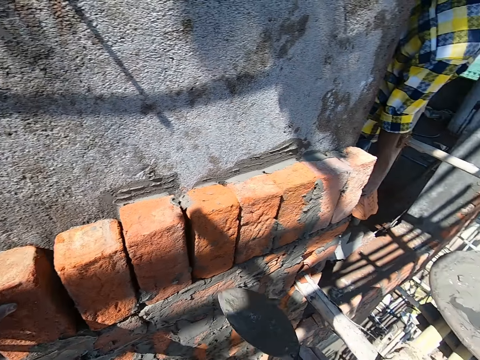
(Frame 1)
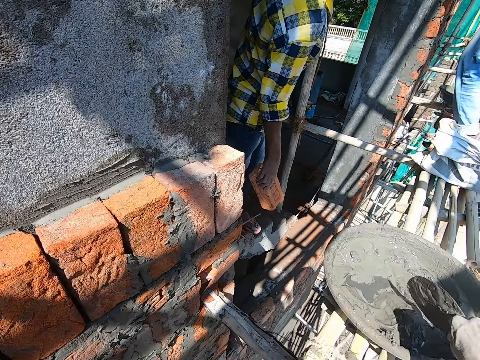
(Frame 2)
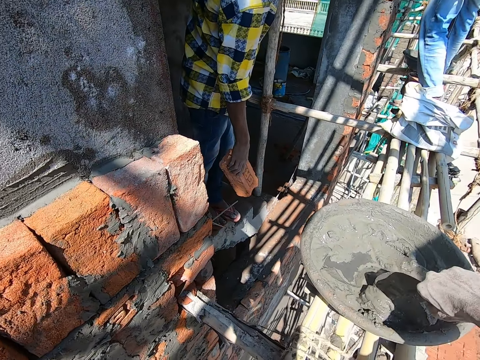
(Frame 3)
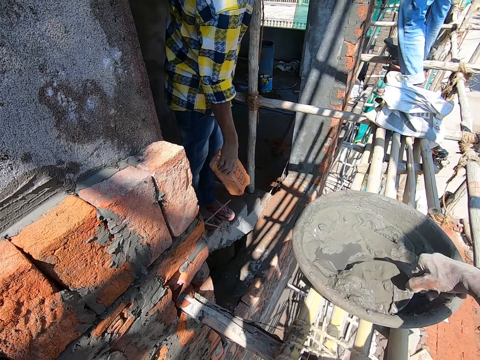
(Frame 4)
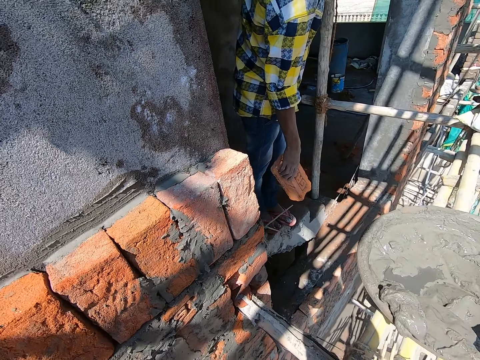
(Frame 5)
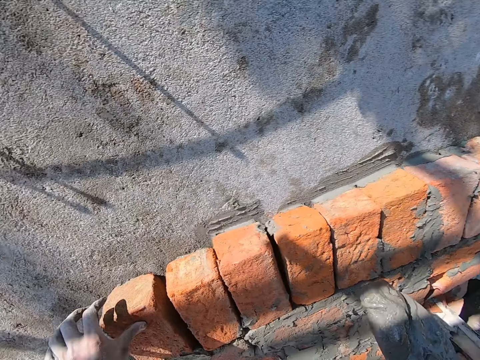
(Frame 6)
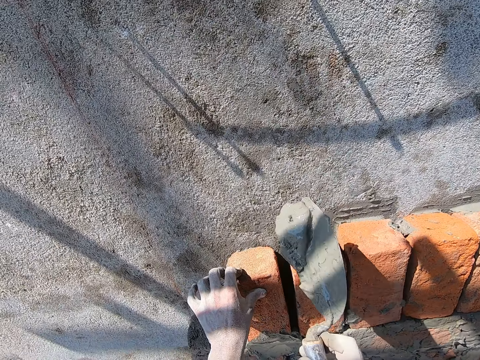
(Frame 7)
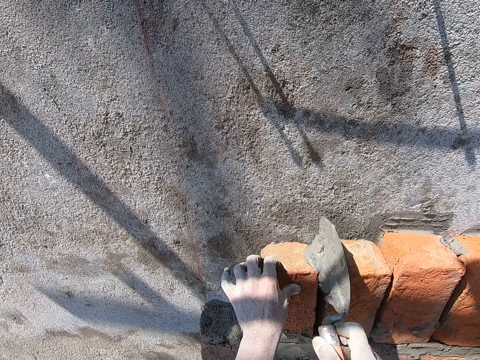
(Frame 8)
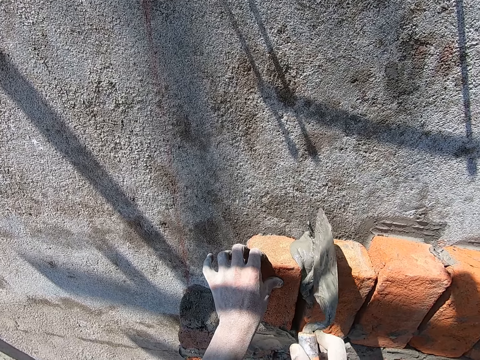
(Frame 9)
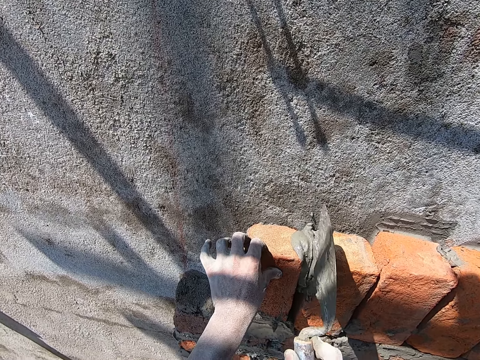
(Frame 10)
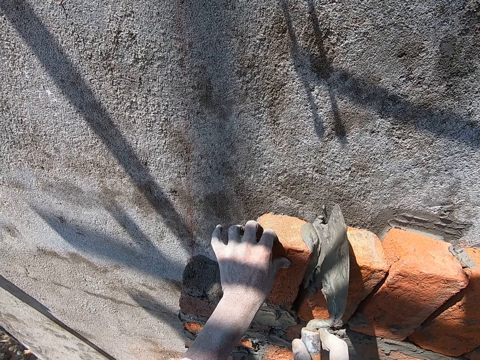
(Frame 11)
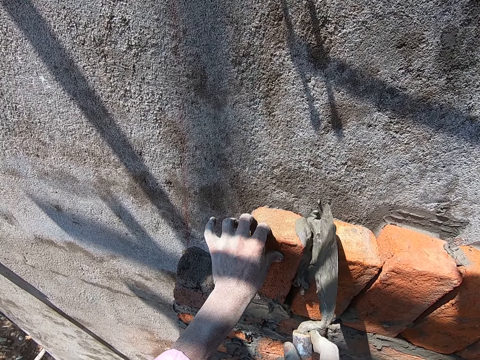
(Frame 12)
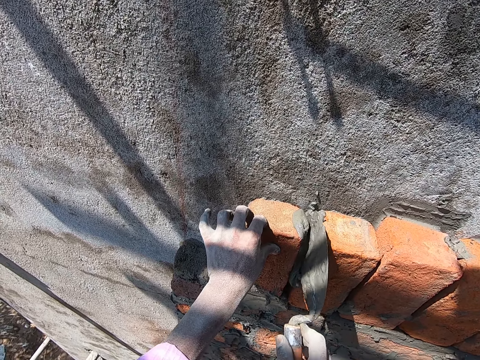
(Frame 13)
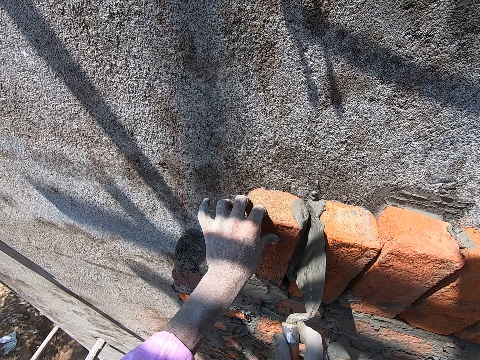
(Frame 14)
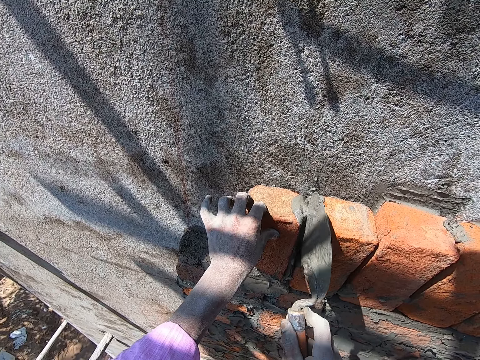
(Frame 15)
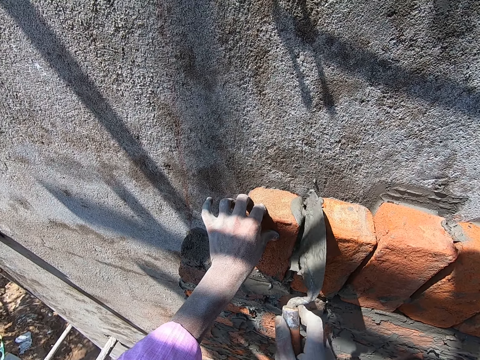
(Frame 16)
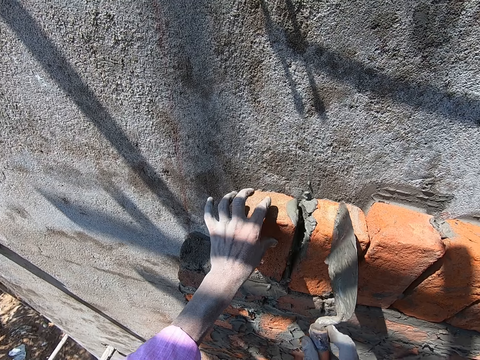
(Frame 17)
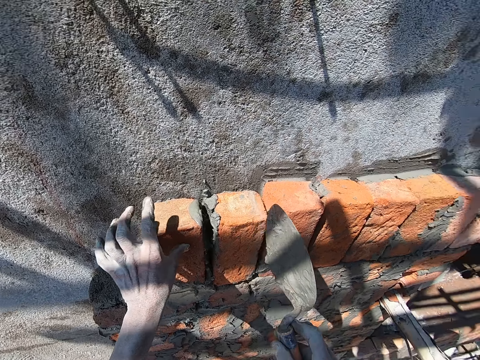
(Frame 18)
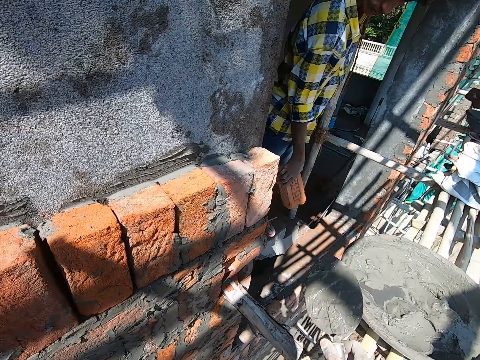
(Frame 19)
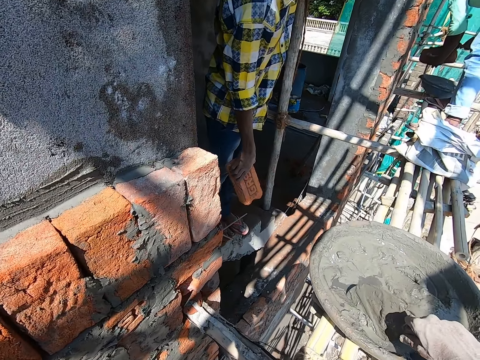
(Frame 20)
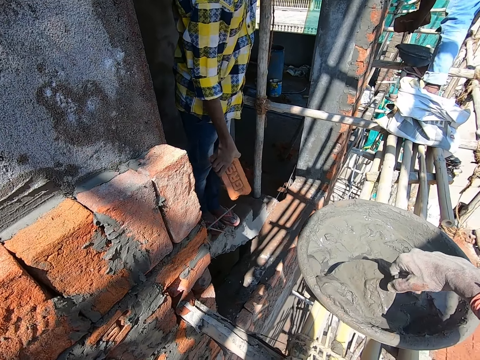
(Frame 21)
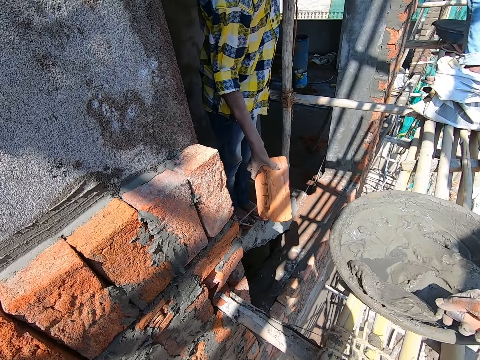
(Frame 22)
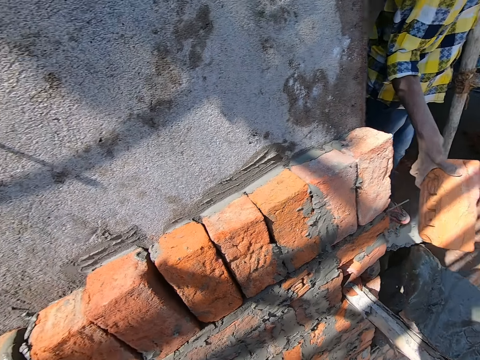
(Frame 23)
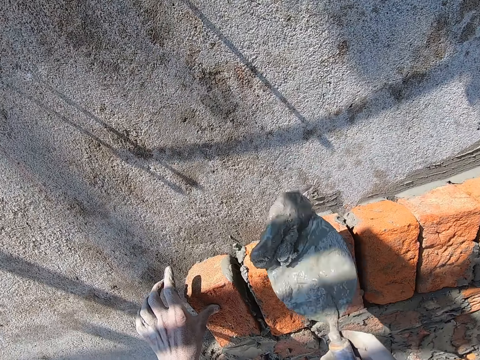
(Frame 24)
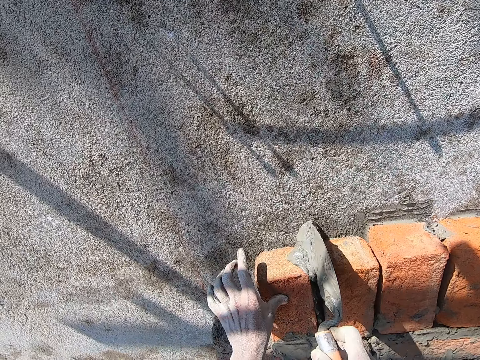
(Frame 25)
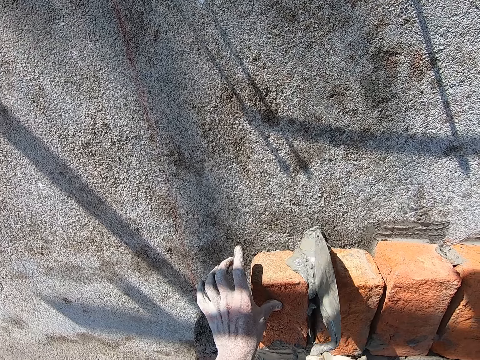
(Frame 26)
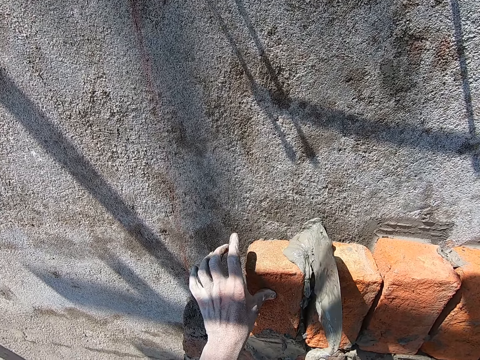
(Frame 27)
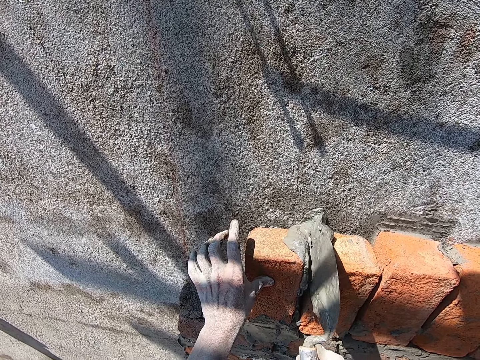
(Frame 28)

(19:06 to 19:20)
The man holds a brick in his right hand. The camera wearer scoops cement mortar from the head pan of cement mortar on a scaffold board with the brick trowel in his right hand. He fills the brick perpends with the cement mortar on the brick trowel in his right hand. He scoops the cement mortar from the head pan of cement mortar on the scaffold board with the brick trowel in his right hand. He fills the brick perpends with the cement mortar on the brick trowel in his right hand.

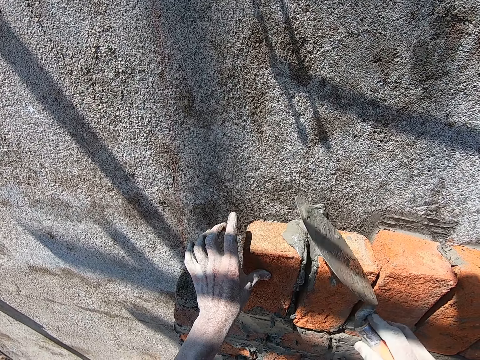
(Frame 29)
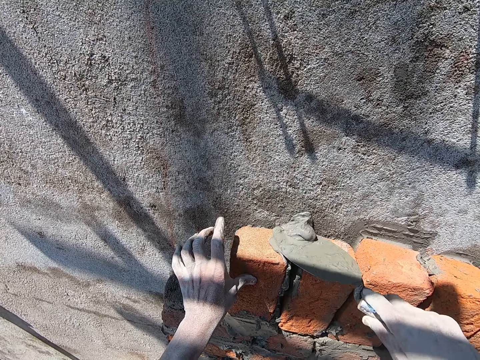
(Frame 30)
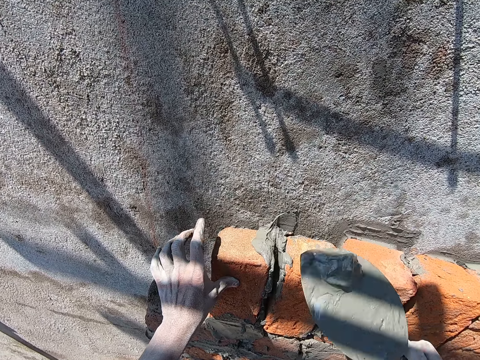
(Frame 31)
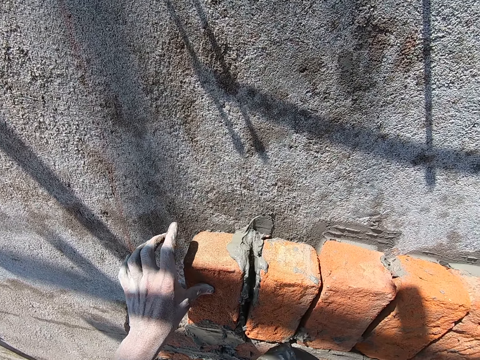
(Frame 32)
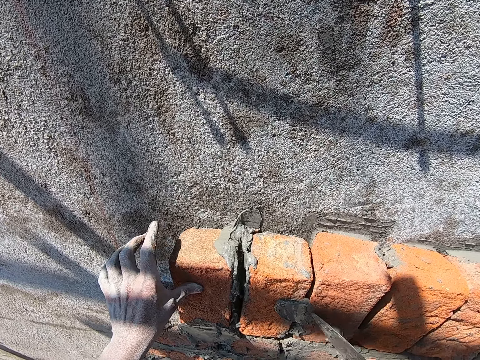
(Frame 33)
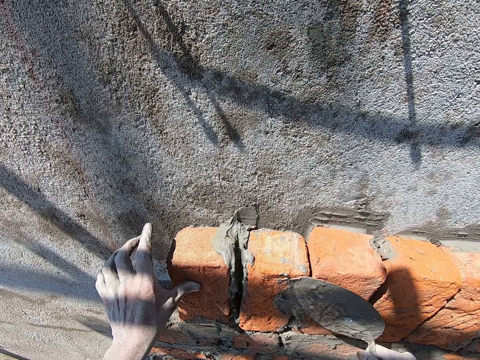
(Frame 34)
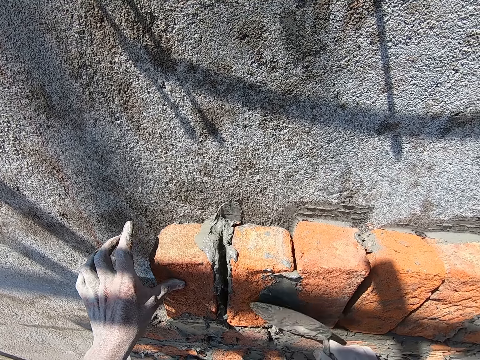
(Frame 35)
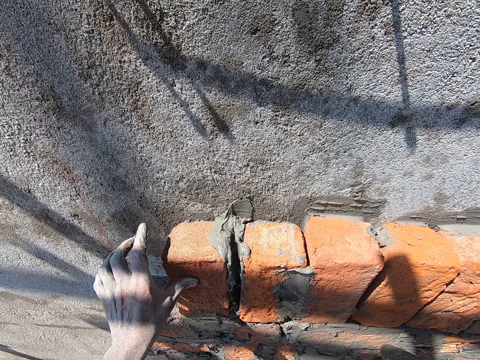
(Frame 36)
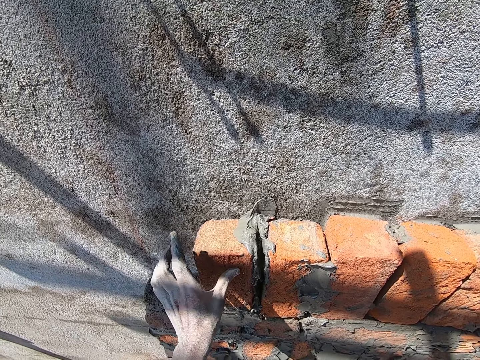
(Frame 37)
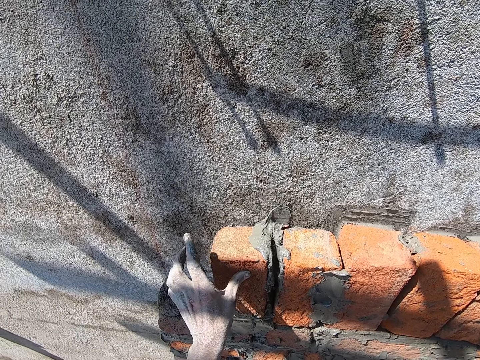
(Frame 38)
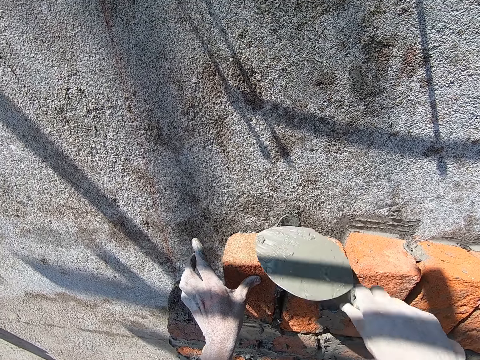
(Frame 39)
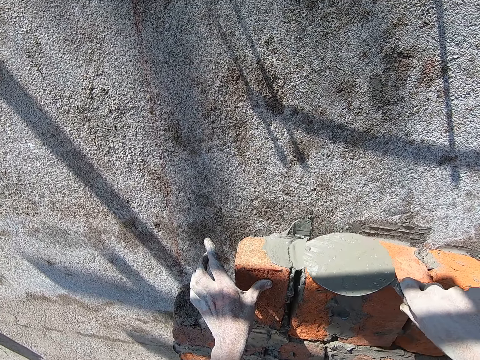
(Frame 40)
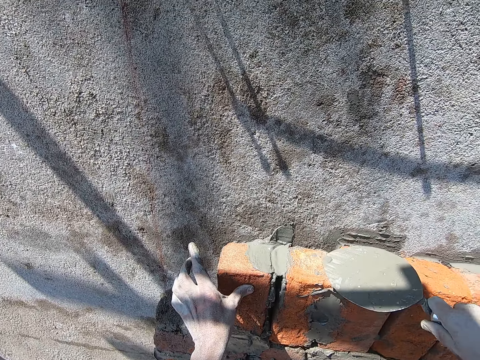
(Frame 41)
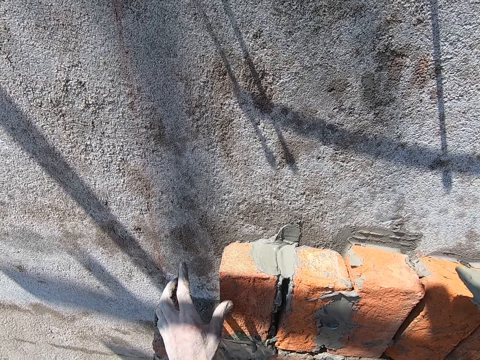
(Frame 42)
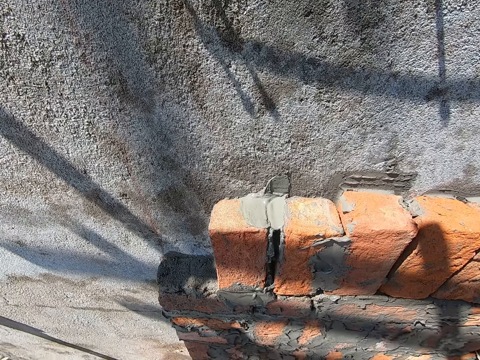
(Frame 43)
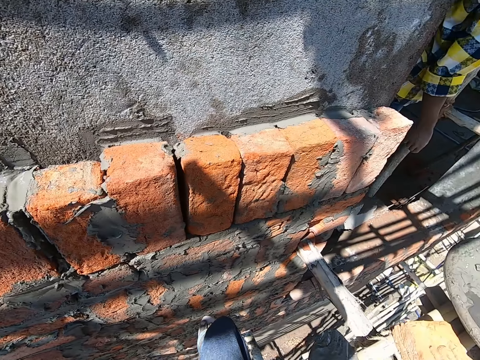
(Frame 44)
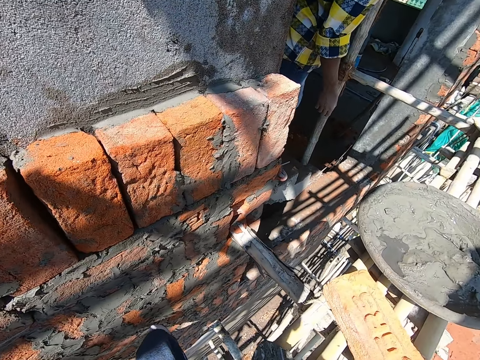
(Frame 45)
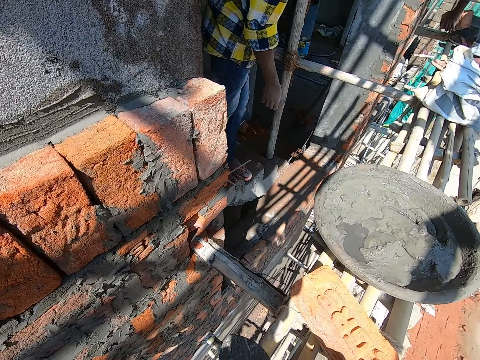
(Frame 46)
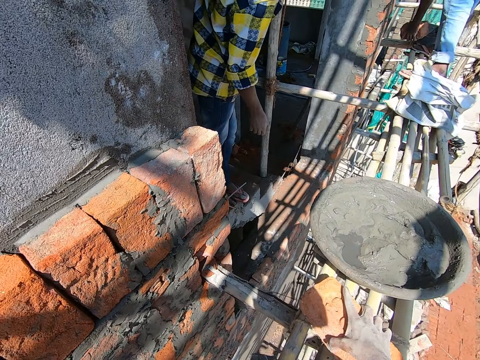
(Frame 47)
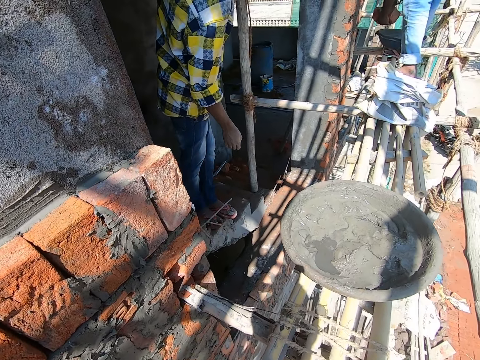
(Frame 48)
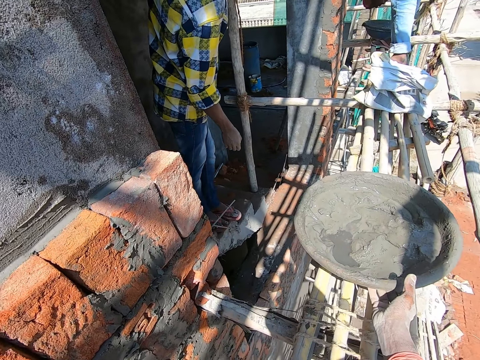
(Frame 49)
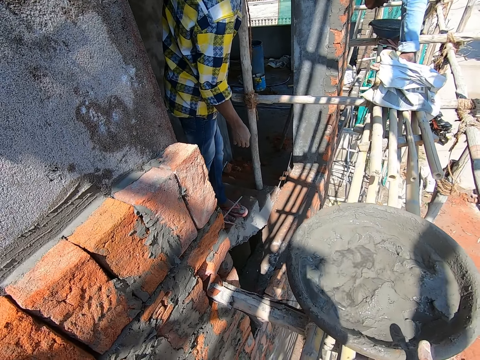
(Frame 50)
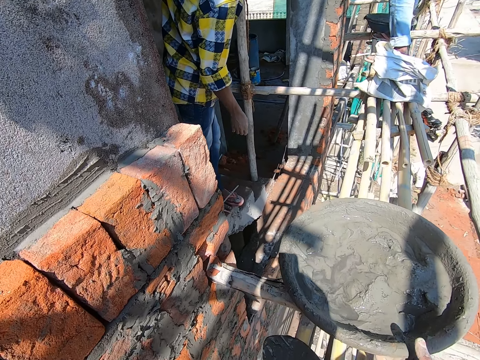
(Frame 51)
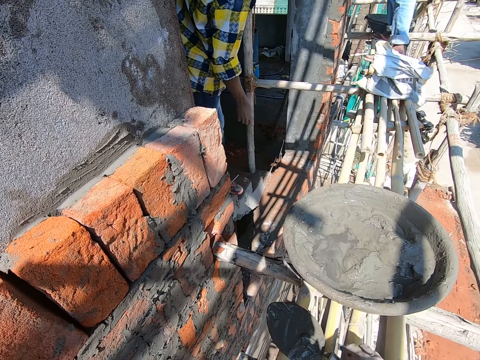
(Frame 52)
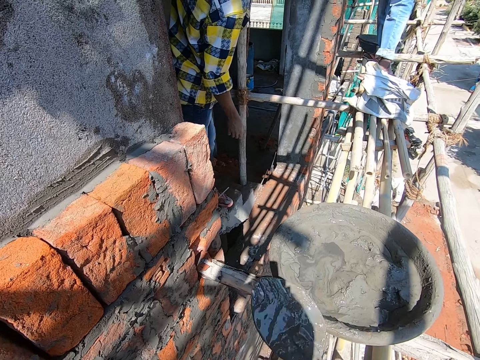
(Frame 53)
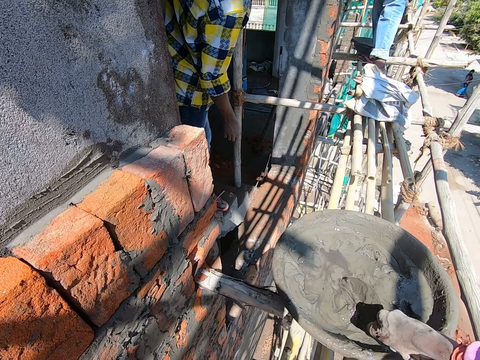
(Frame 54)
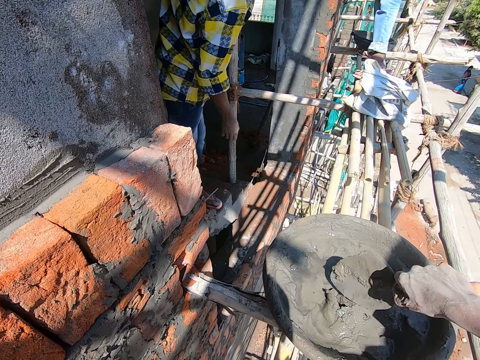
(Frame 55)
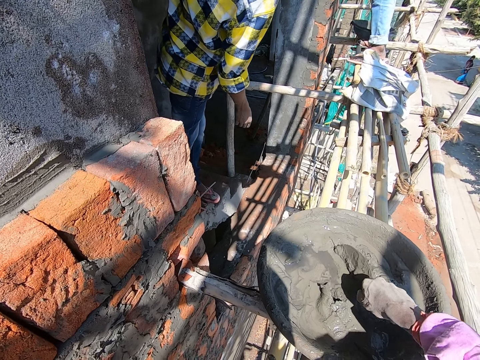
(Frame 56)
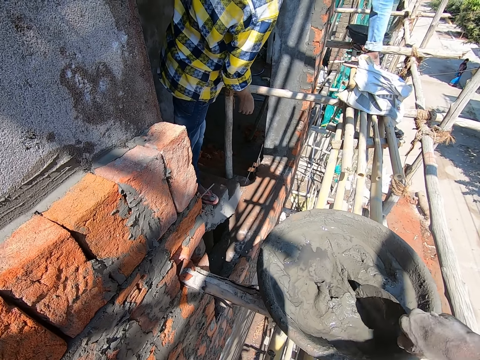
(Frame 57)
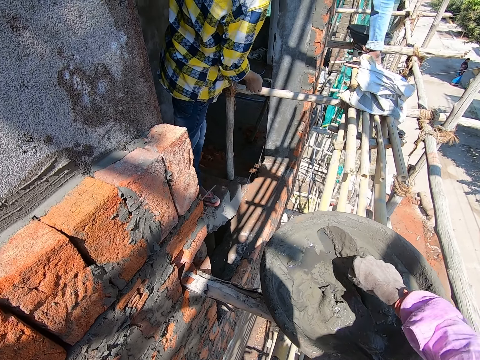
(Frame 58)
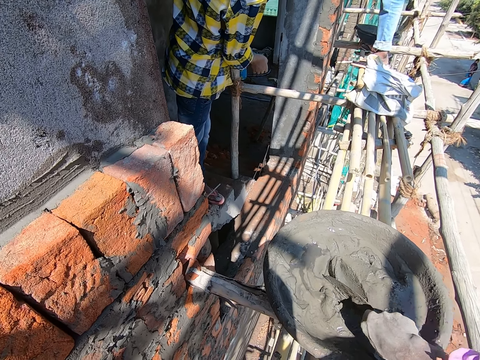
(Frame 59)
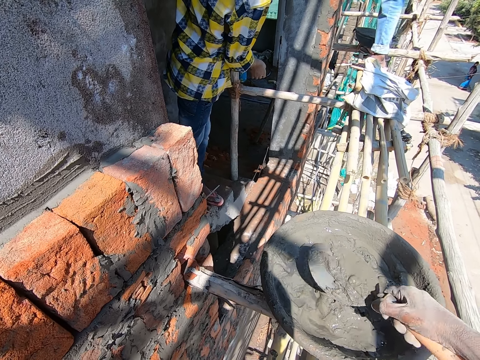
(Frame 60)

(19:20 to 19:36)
The camera wearer scoops the cement mortar from the bricks with the brick trowel in his right hand. He applies the cement mortar on the wall with the brick trowel in his right hand. He presses the brick on the wall with his left hand. He spreads the cement mortar on the brick on the wall with the brick trowel in his right hand. He drops the brick trowel in his right hand on the scaffold board. A man holds a brick in his left hand. The camera wearer picks a brick from the scaffold board with his right hand. The man scoops cement mortar from the head pan of cement mortar on a scaffold board with the brick trowel in his right hand. The camera wearer passes the brick in his right hand to his left hand. The man pours the cement mortar on the brick trowel in his right hand on the brick in his left hand. The camera wearer drags the head pan of cement mortar on the scaffold board with his right hand. He picks the brick trowel on the scaffold board with his right hand. He stirs the cement mortar in the head pan of cement mortar on the scaffold board with the brick trowel in his right hand.
